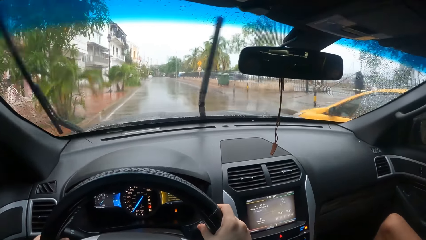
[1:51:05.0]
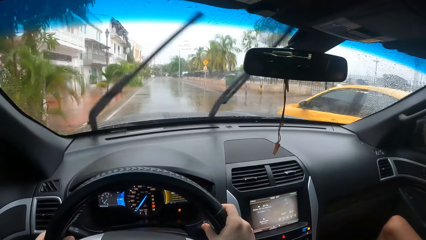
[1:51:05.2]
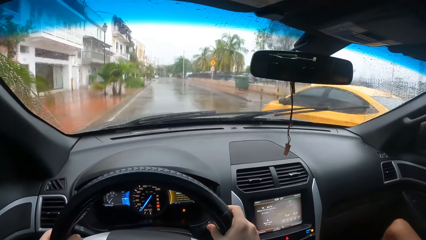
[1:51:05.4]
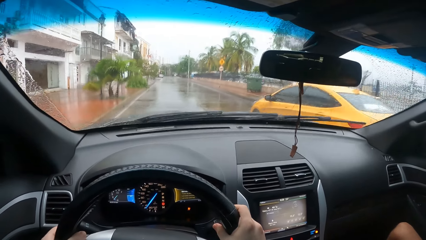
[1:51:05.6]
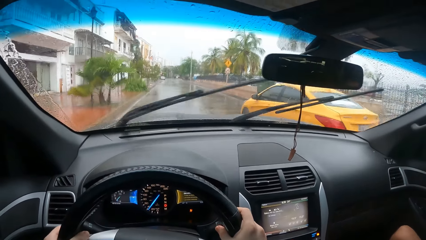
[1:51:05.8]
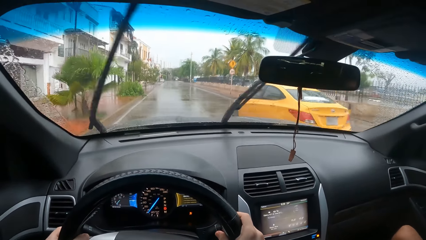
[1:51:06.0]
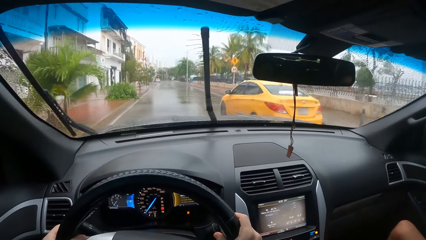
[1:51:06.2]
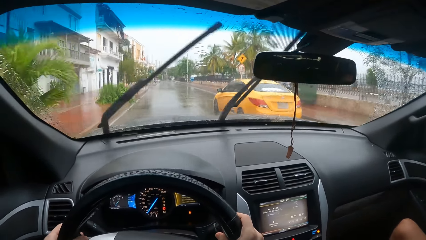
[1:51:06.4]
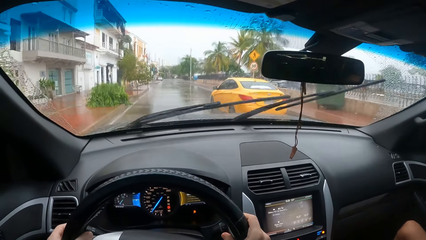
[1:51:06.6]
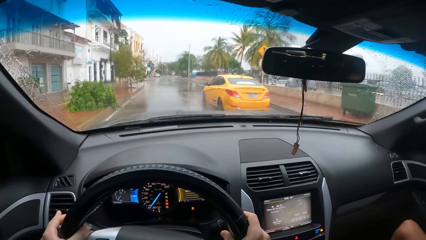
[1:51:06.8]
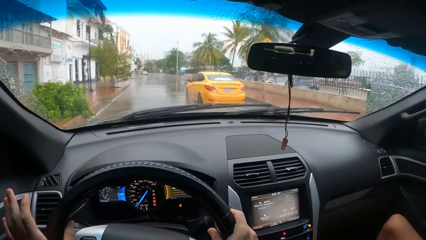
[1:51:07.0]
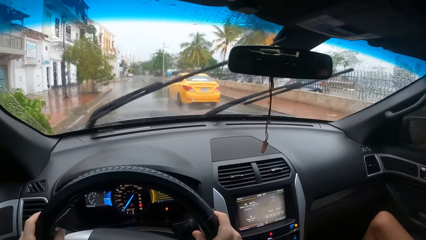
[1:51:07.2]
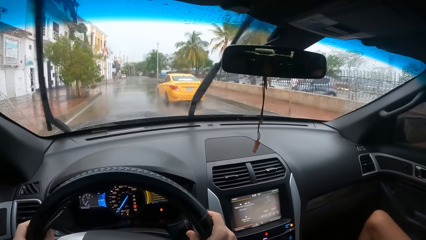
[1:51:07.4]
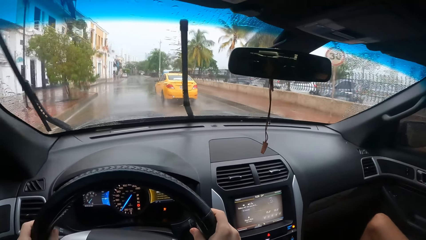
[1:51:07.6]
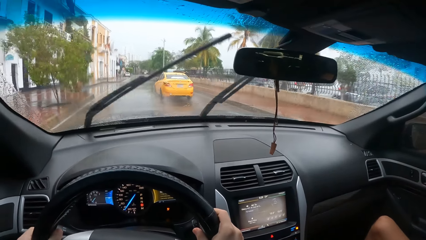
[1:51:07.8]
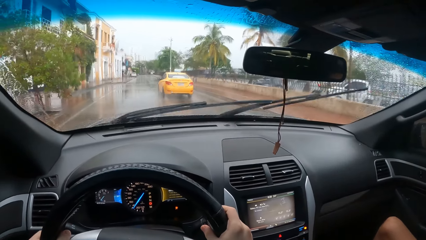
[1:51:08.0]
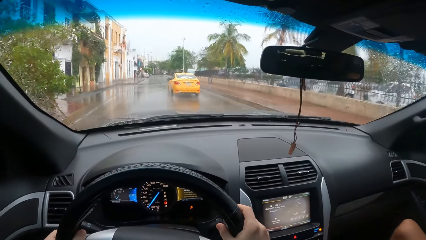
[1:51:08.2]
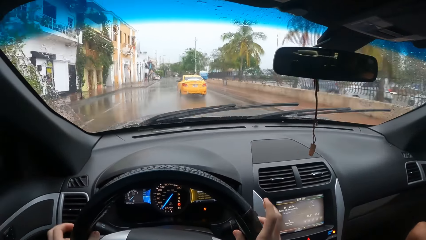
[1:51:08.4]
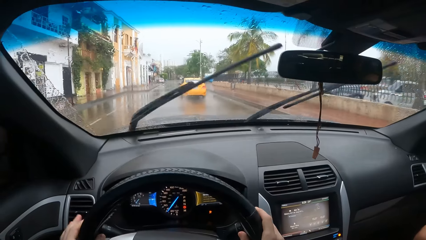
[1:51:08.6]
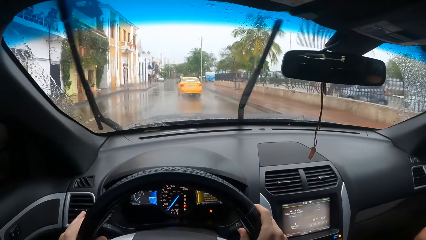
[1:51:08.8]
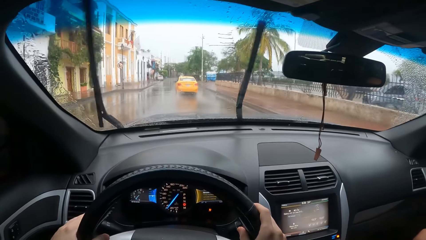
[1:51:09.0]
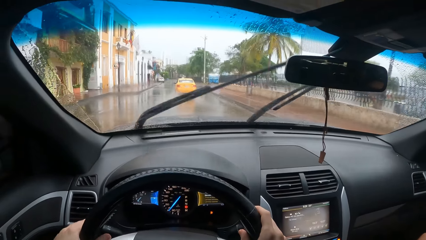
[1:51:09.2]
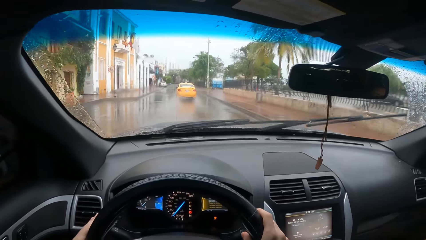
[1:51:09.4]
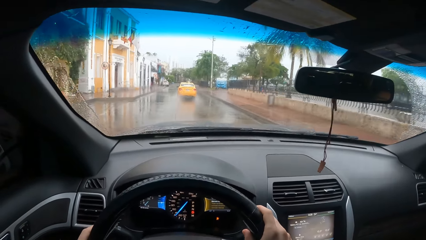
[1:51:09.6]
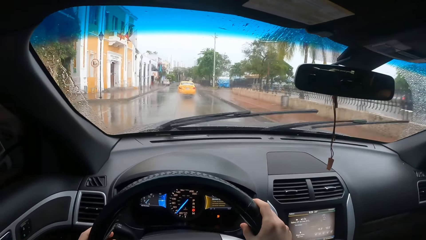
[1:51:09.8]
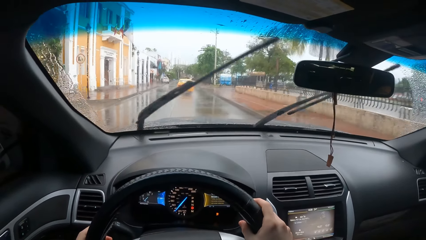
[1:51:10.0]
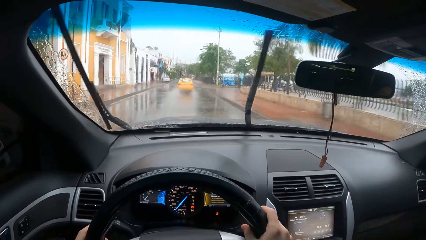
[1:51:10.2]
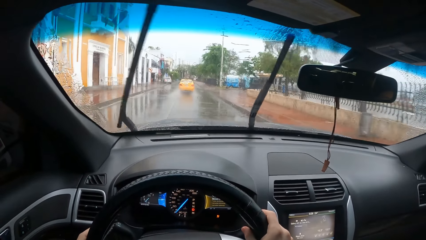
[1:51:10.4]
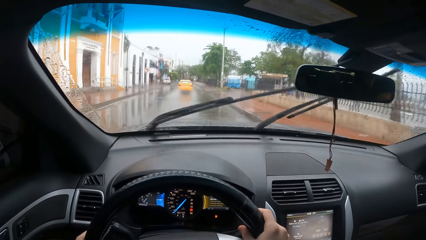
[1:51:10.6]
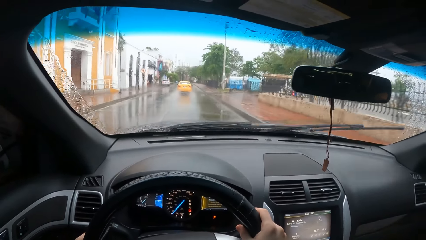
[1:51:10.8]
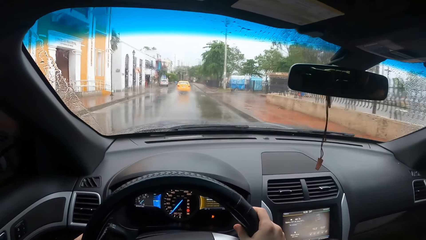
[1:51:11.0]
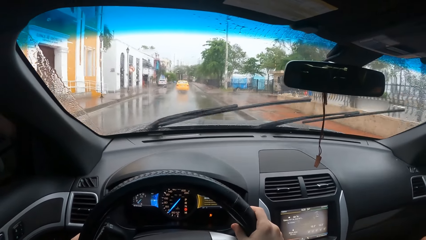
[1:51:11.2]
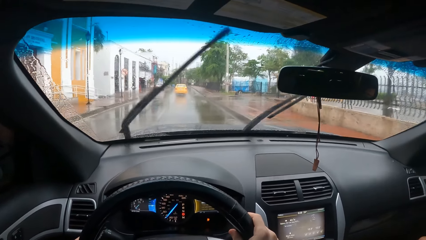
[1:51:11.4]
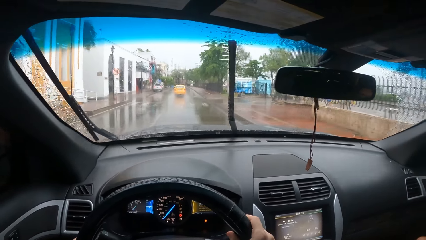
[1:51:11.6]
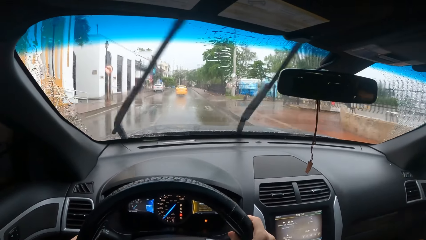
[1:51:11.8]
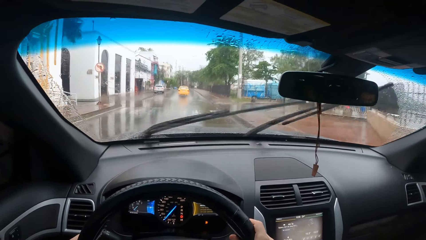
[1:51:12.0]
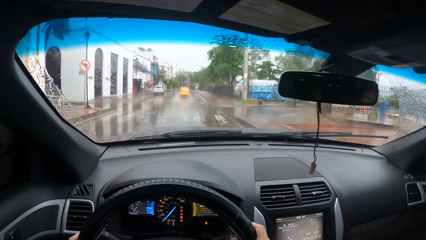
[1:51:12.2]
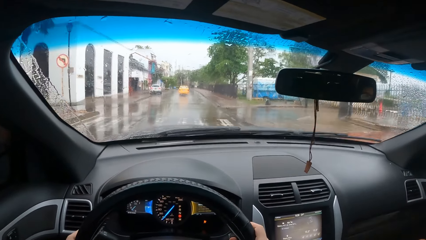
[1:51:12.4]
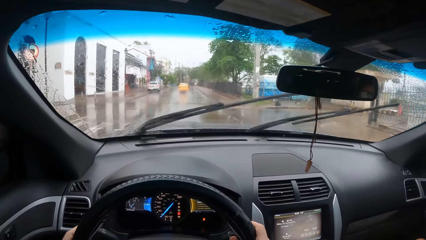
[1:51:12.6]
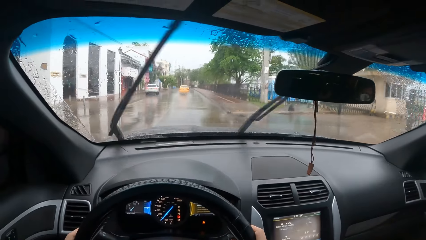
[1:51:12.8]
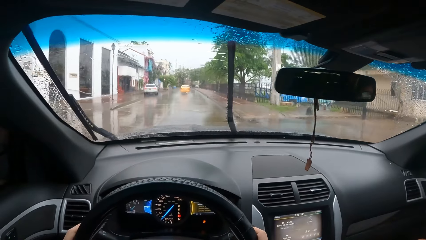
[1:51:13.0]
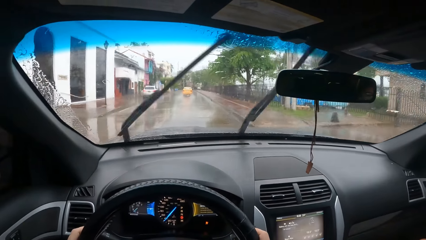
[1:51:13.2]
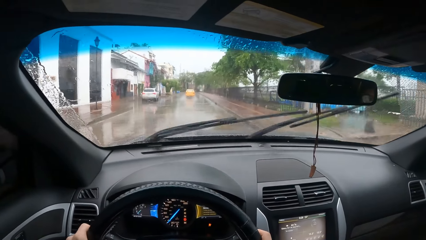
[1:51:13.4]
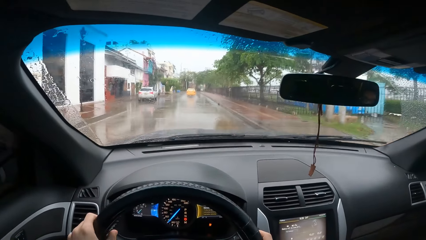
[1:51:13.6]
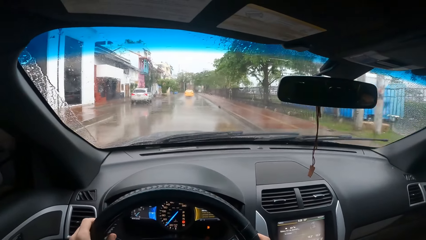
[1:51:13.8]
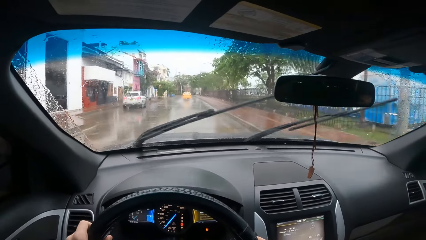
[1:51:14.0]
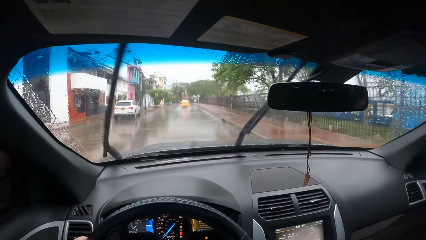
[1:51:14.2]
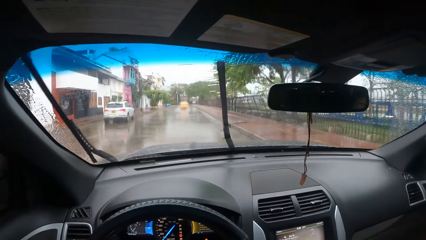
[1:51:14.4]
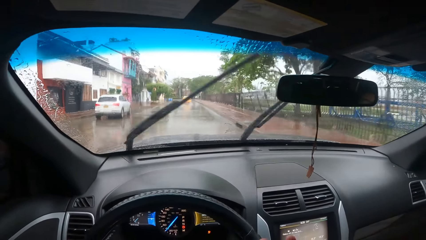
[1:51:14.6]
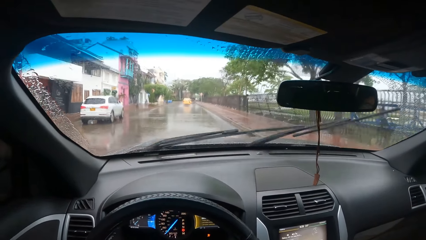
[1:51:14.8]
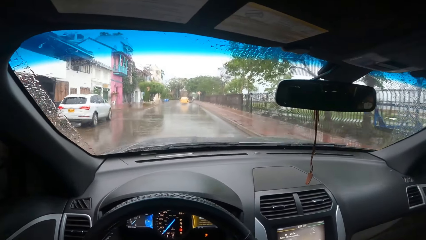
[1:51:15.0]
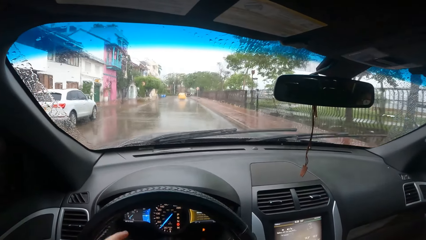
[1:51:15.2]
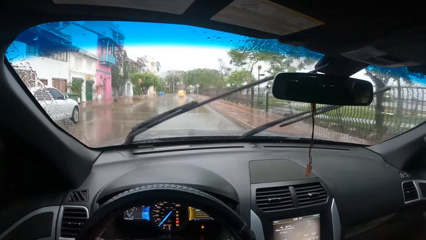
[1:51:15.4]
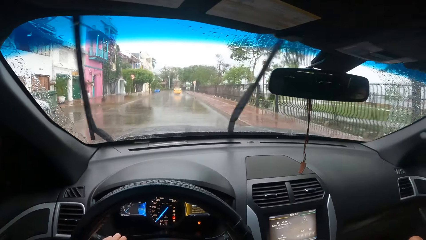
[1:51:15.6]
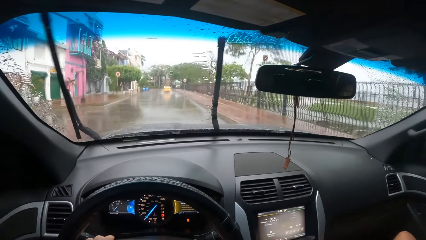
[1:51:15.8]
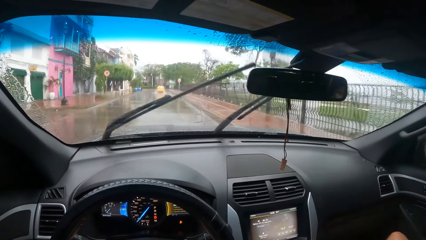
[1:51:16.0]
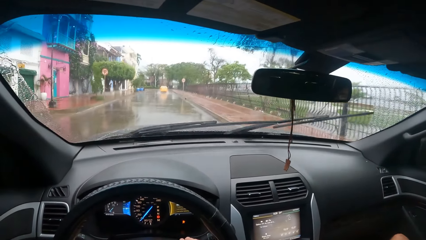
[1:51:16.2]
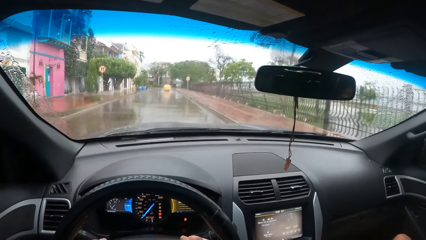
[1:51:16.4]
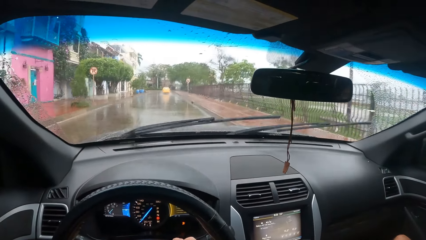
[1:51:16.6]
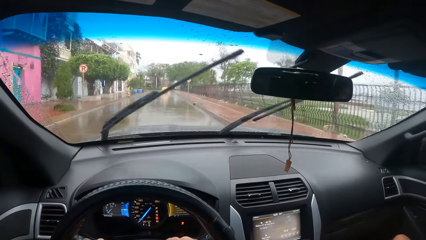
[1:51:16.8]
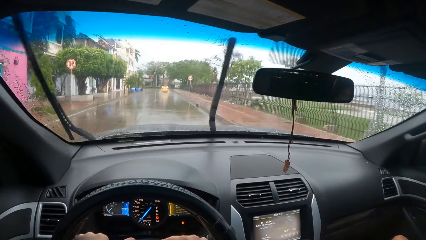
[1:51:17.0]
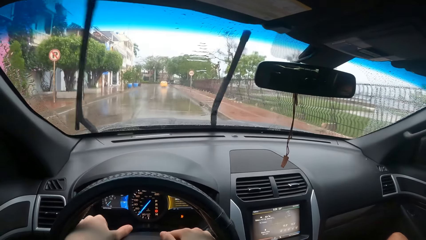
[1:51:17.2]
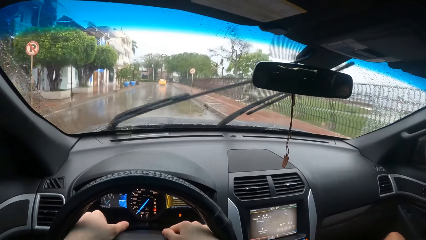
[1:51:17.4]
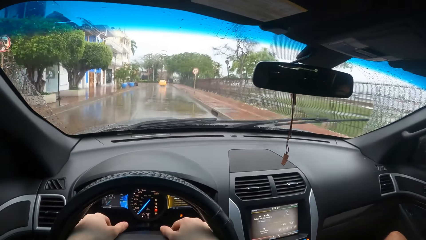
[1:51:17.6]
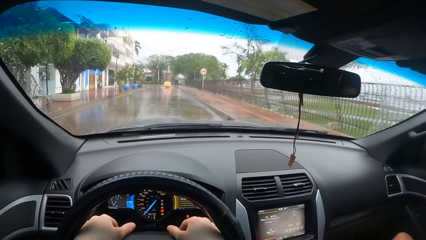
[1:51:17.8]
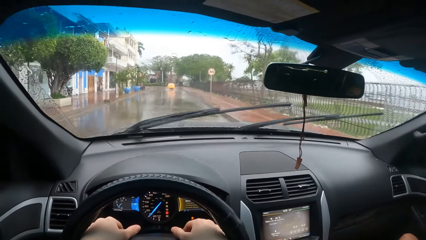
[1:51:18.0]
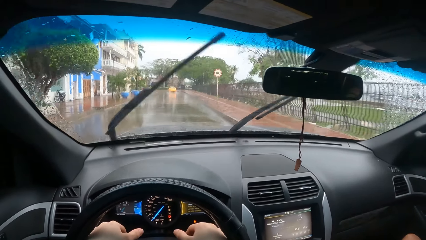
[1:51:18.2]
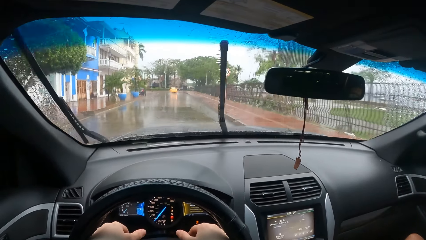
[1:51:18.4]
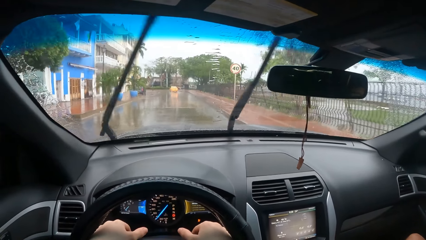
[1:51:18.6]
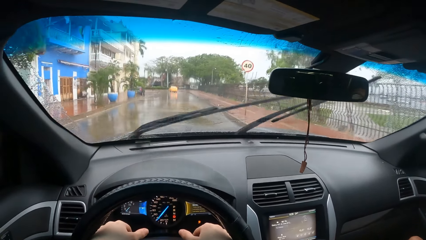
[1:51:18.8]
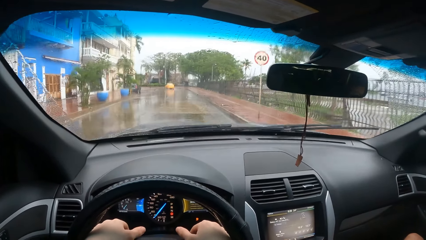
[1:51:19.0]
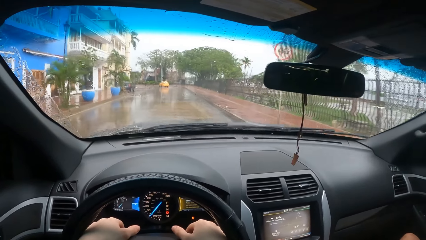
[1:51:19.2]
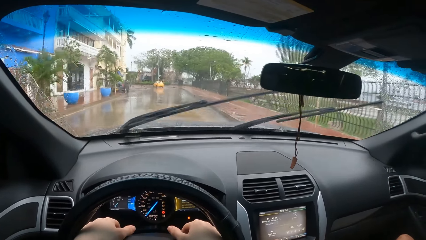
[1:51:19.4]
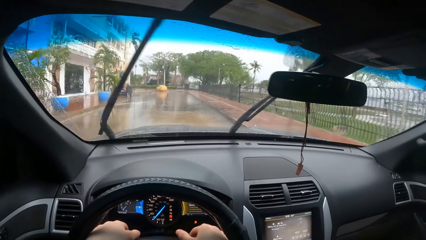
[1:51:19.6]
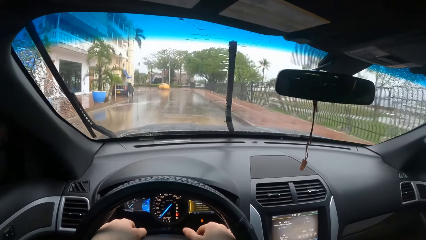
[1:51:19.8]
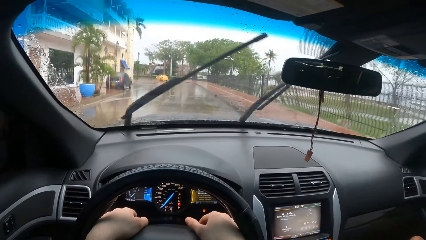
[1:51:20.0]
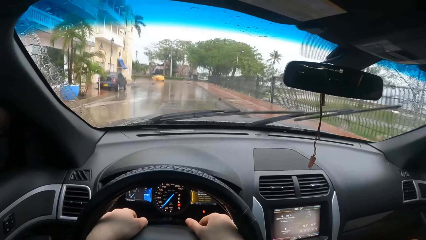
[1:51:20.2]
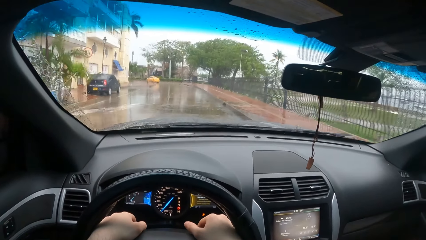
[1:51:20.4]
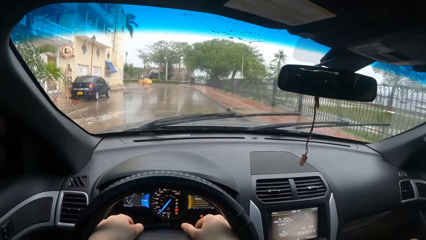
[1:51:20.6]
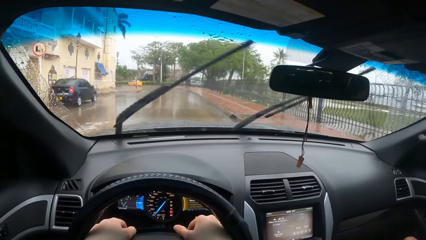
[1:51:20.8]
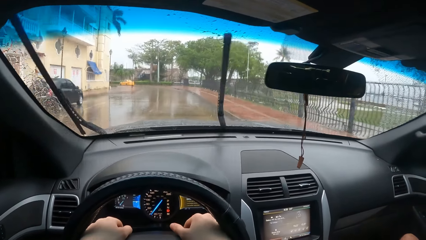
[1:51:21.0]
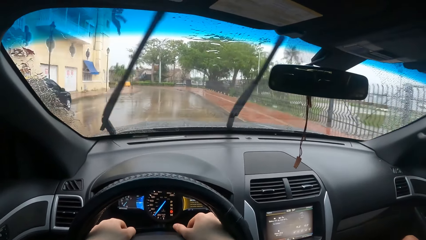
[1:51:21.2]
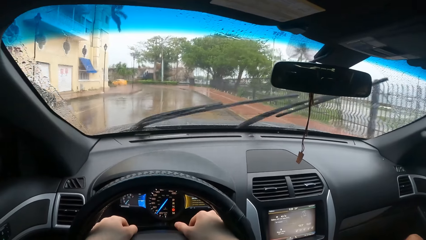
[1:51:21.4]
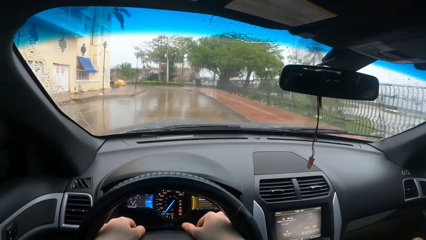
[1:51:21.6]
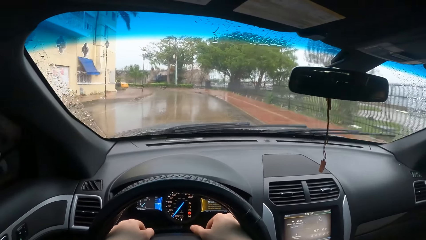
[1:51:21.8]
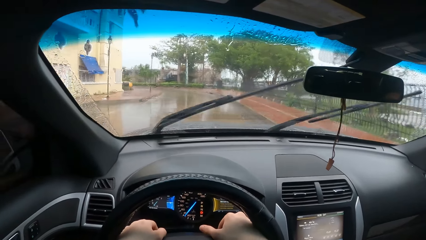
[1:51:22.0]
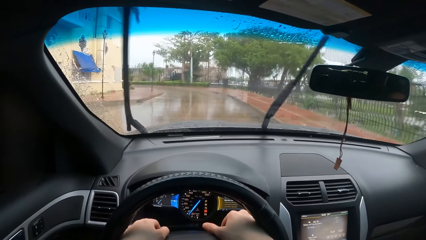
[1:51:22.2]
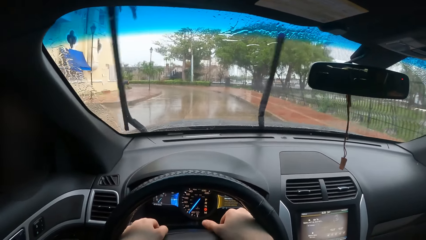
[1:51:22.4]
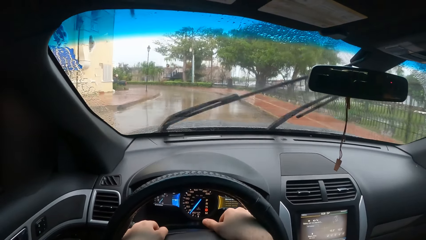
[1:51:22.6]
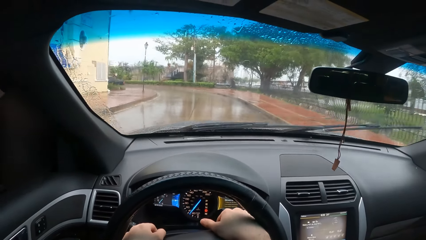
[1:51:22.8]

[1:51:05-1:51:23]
The camera wearer moves the left hand.
